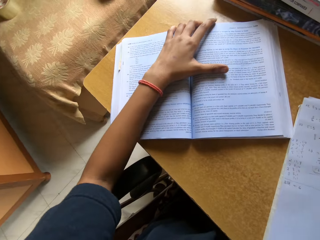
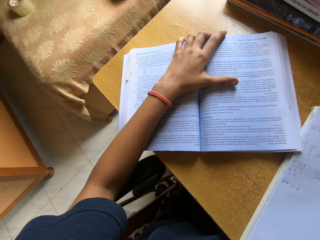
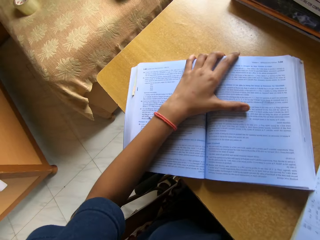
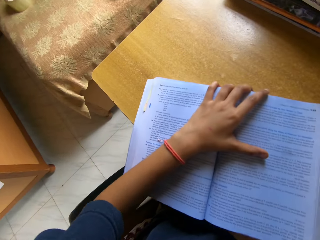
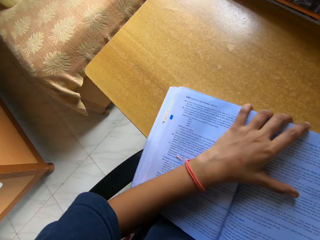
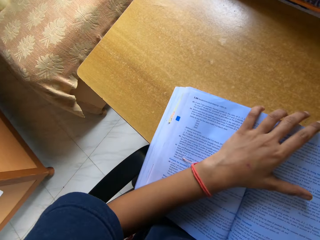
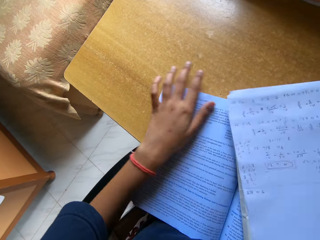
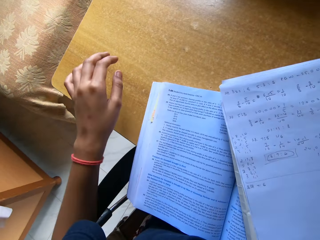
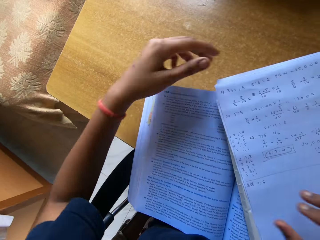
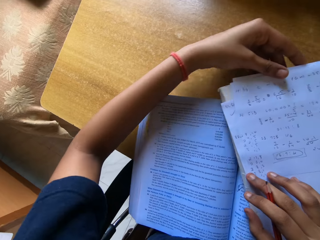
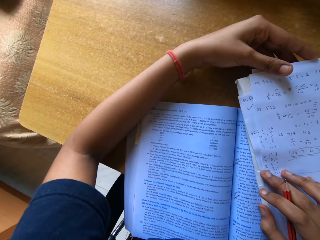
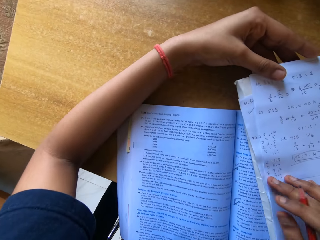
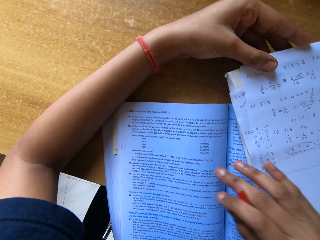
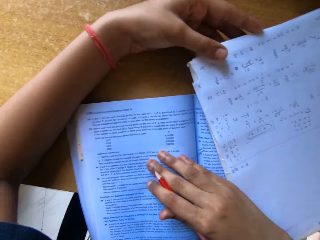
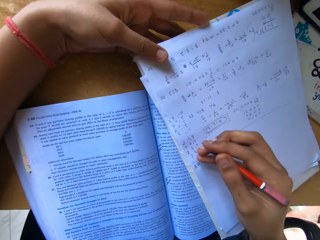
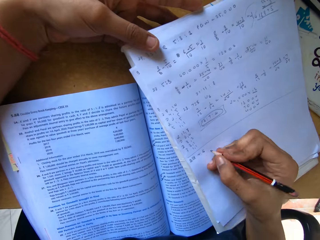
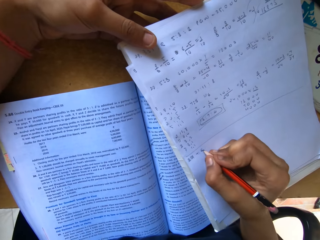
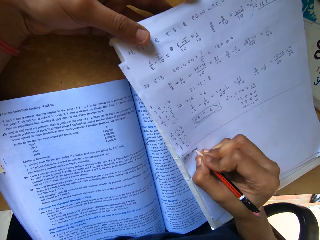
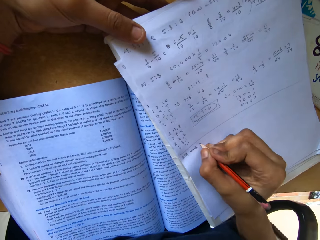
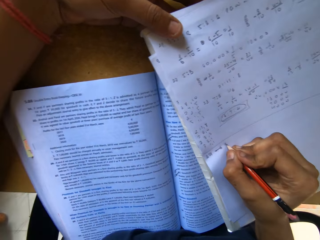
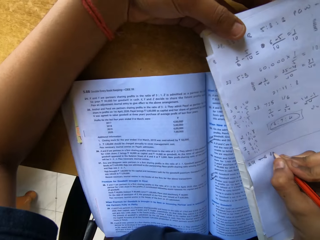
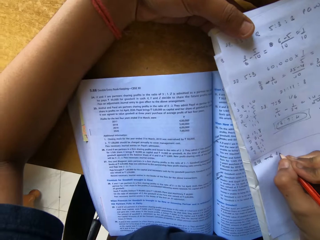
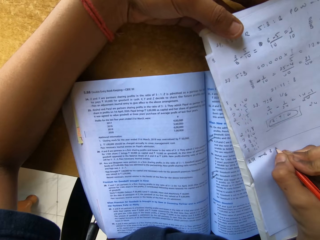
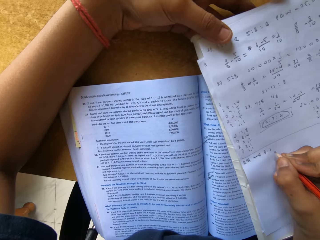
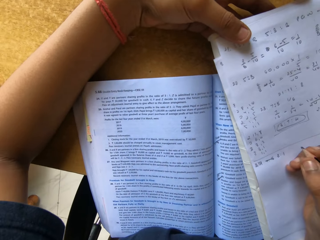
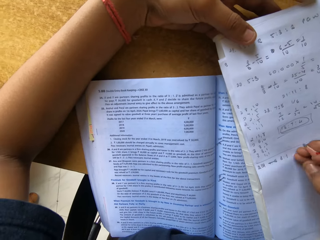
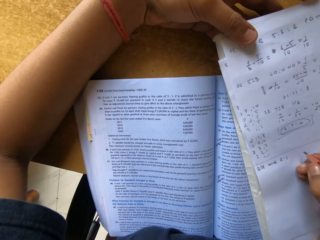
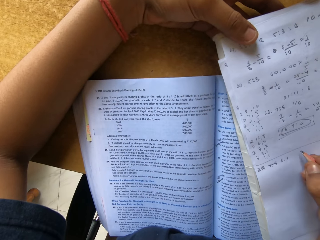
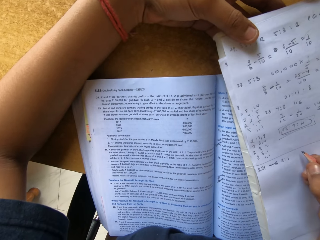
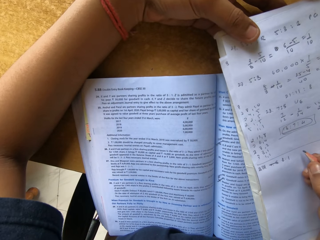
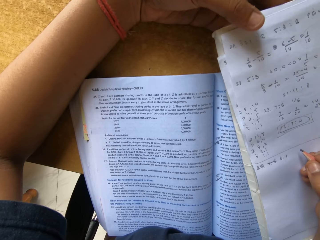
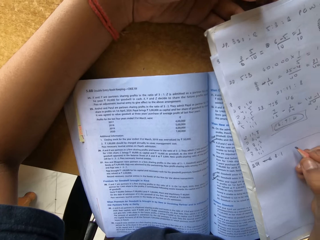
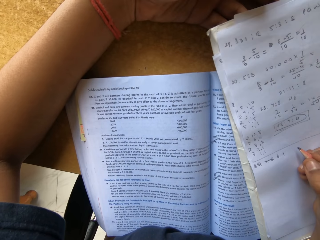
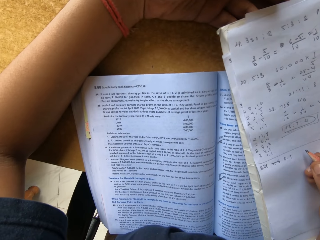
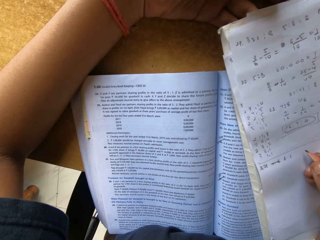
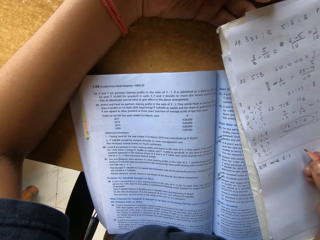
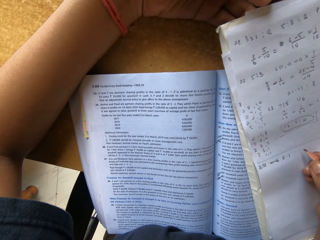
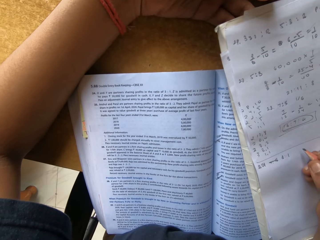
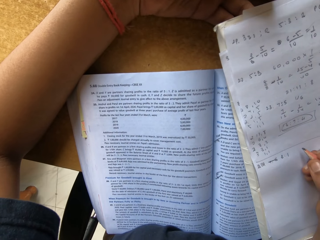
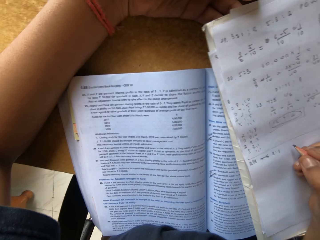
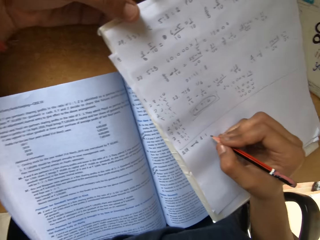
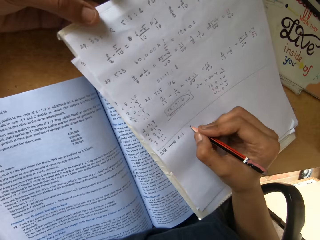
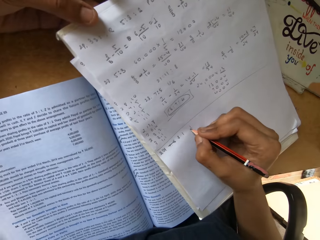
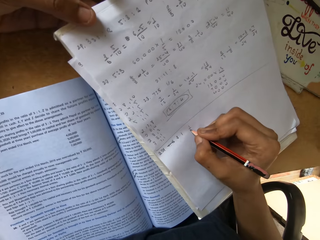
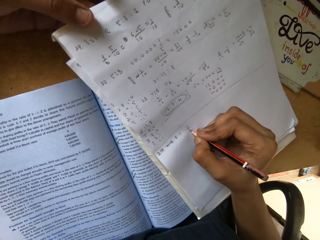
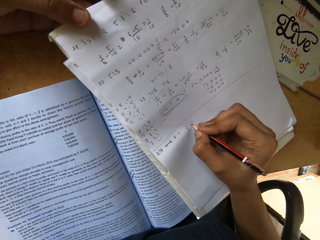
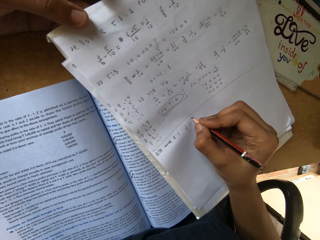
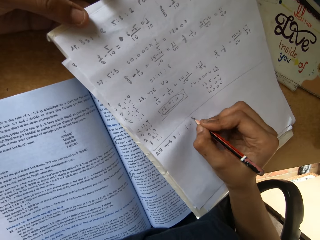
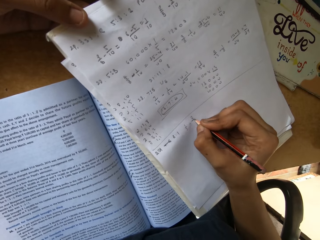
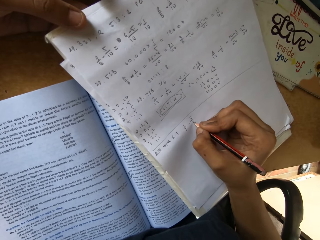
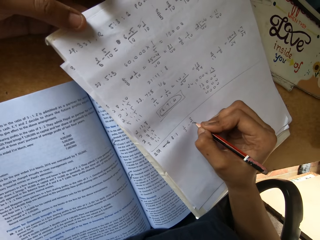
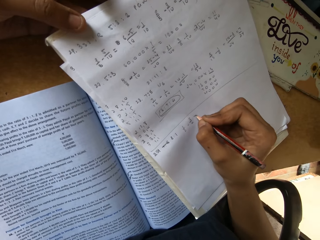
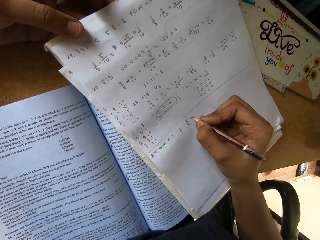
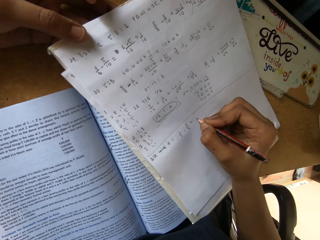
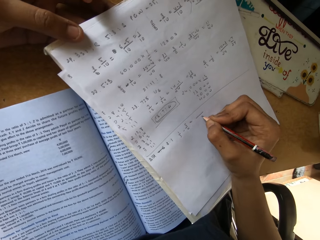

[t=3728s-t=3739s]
The camera wearer writes on the paper. They drag the book towards them. They place the paper on the book. They write on the paper.

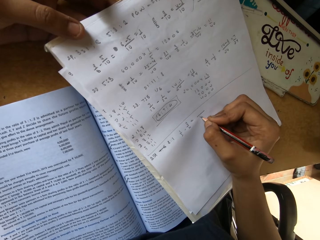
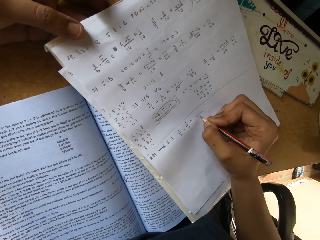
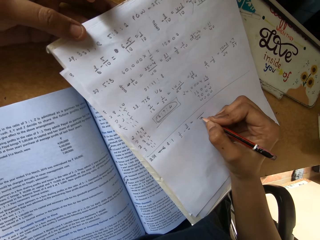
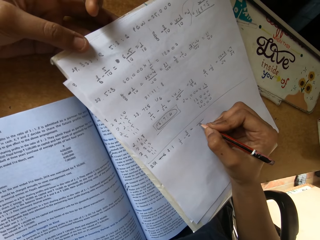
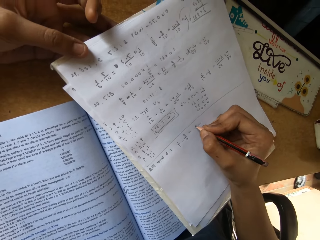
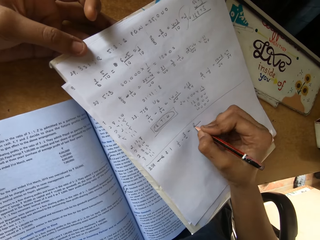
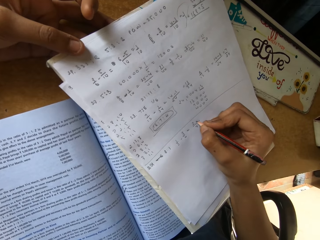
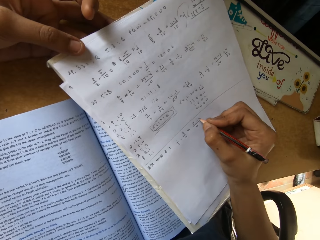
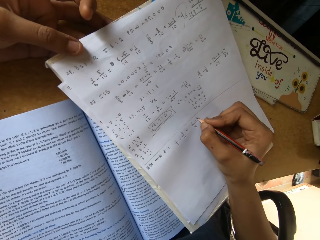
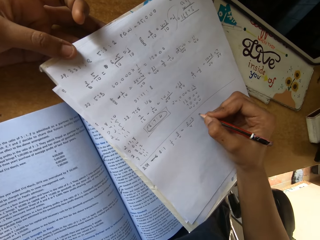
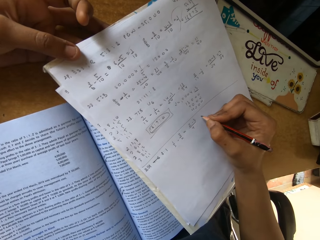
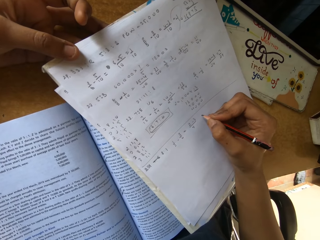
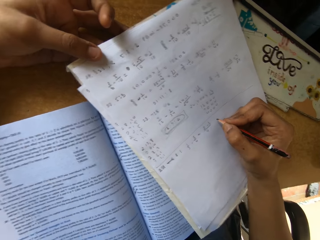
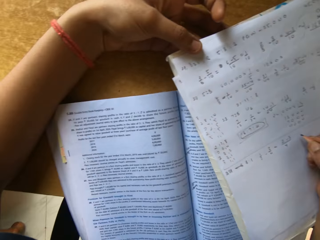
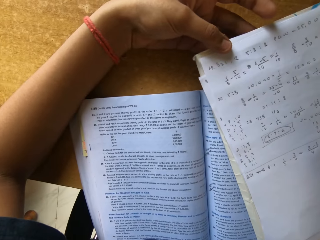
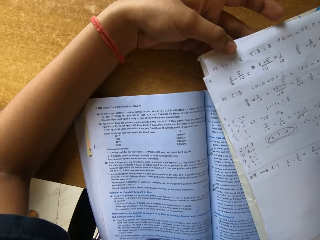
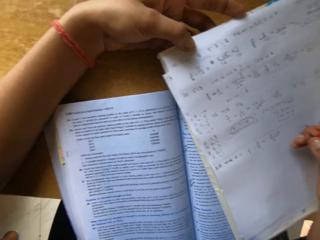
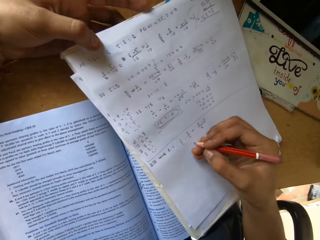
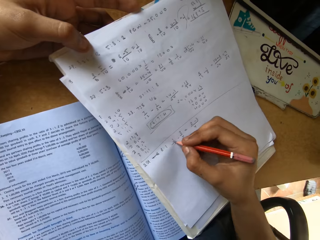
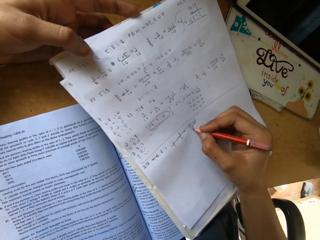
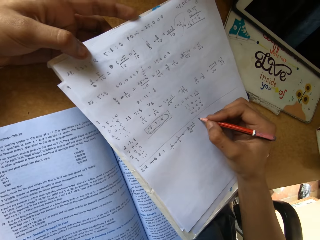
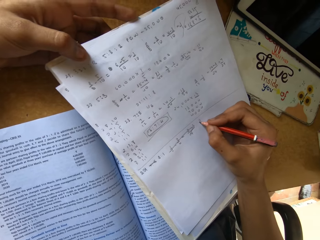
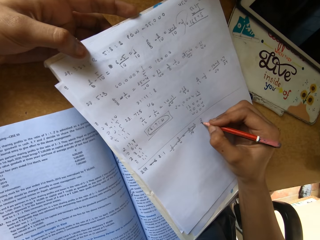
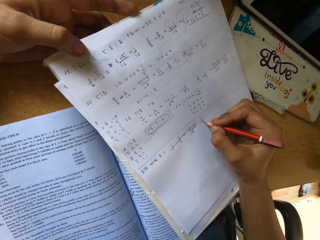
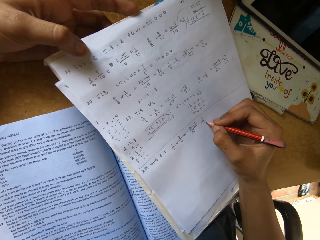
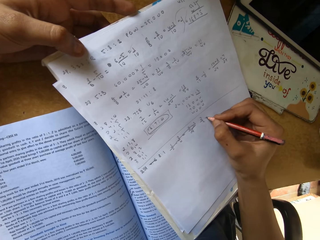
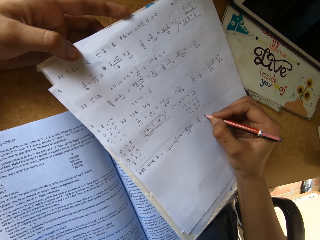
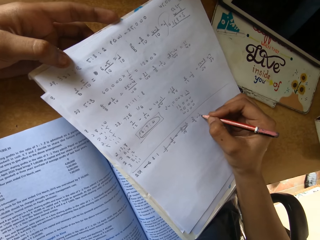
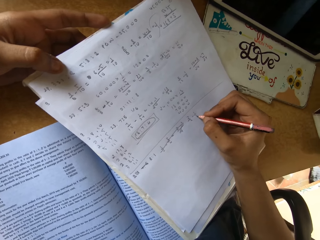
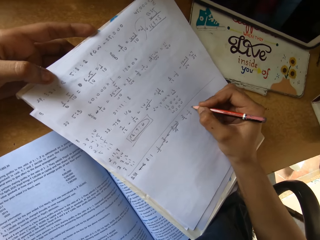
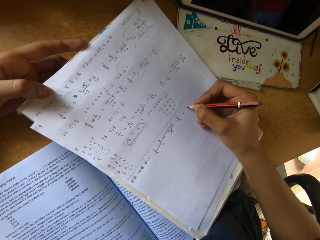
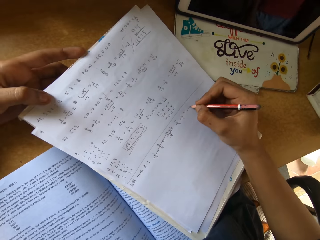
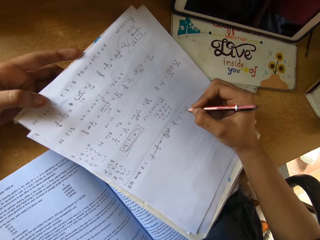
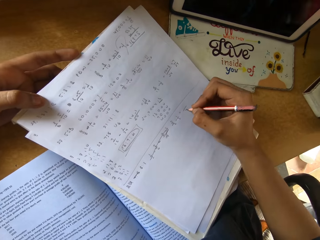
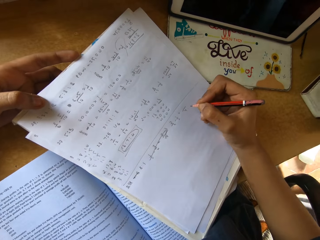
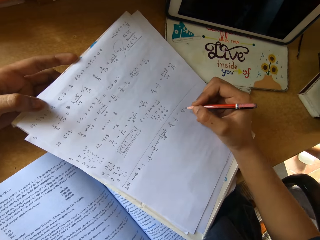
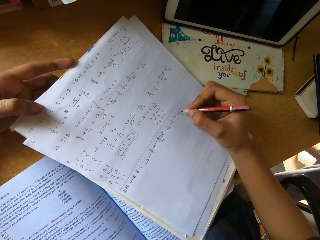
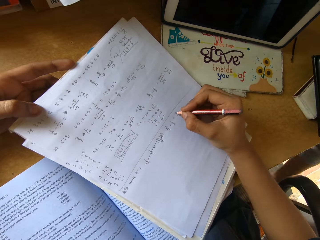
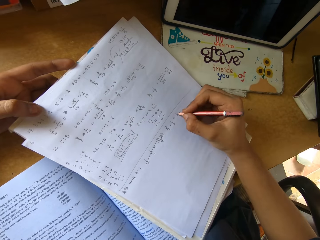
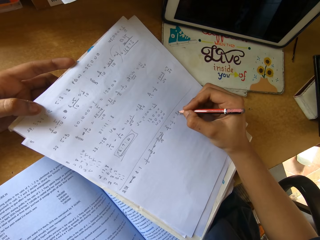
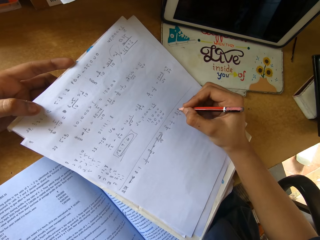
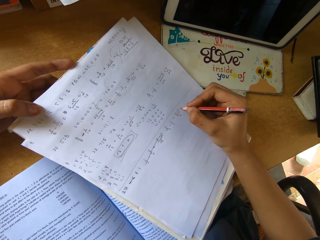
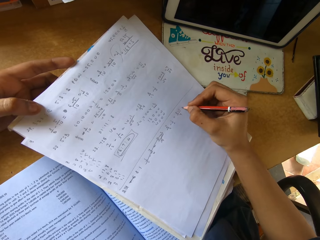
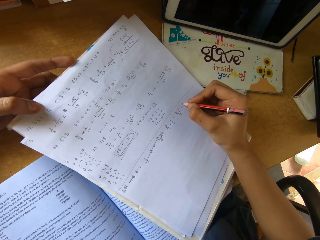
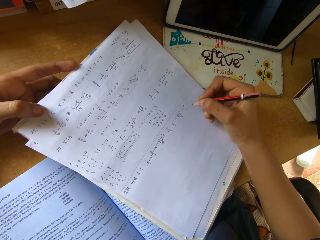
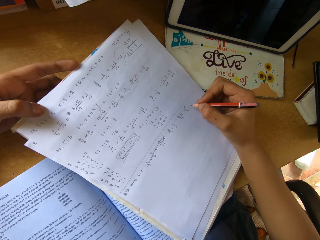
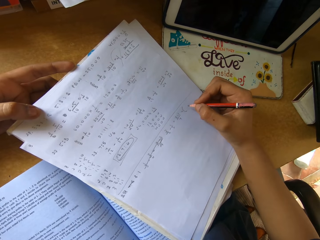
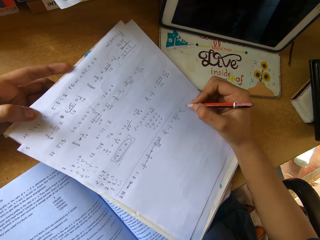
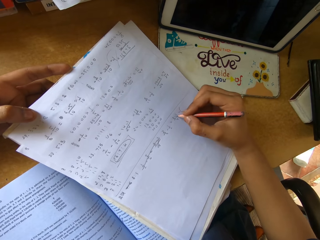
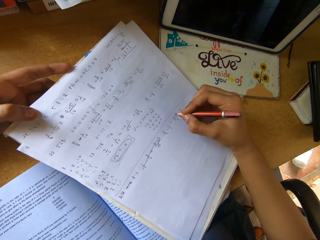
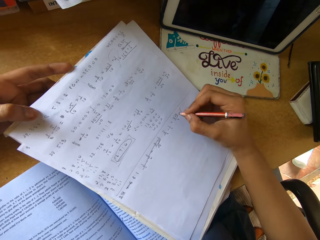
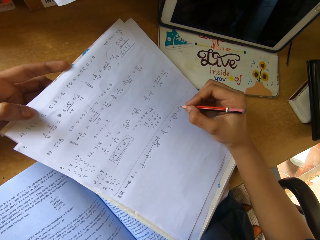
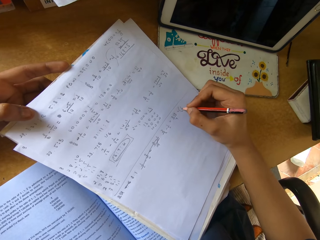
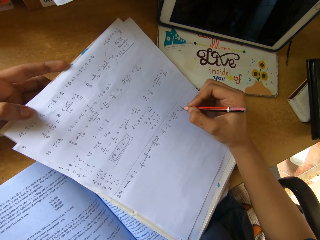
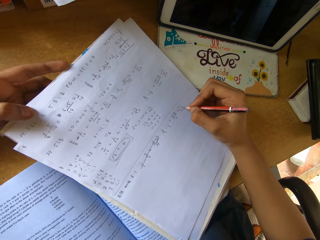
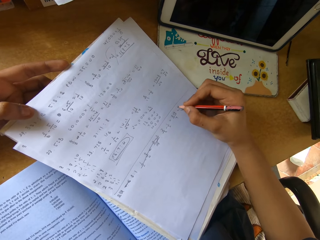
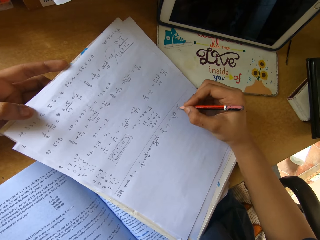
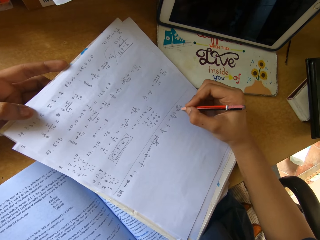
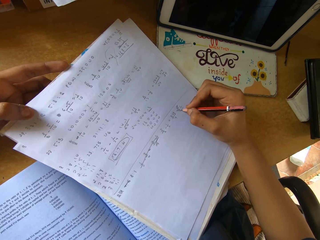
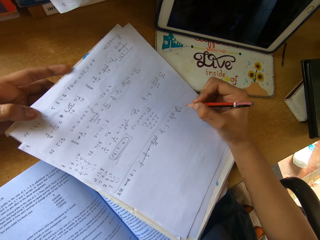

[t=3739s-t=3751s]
The camera wearer stares at the paper. They write on the paper.
